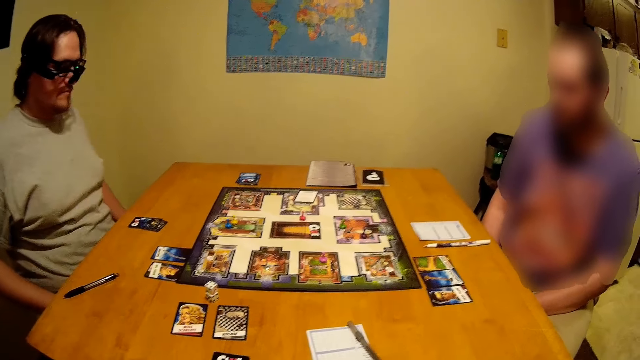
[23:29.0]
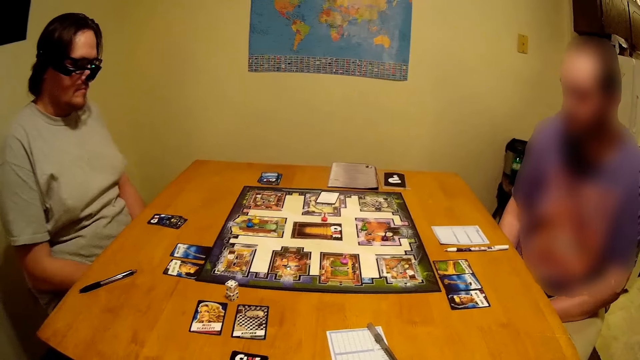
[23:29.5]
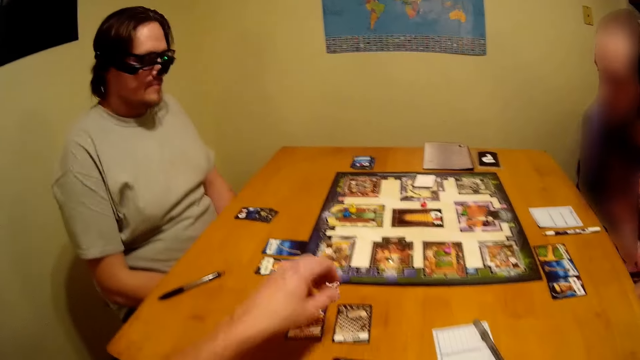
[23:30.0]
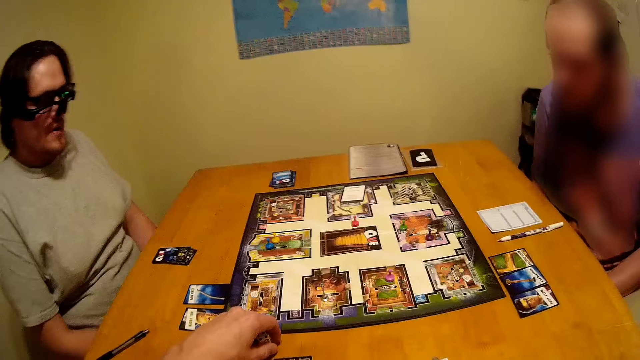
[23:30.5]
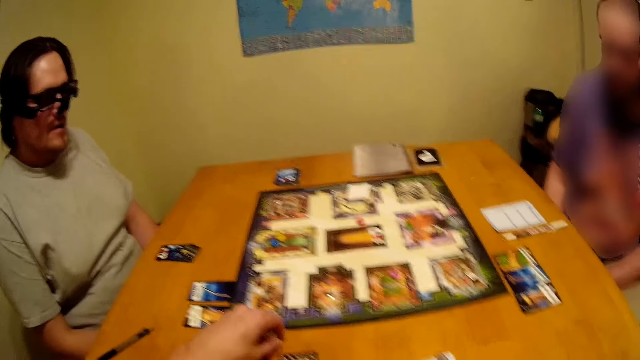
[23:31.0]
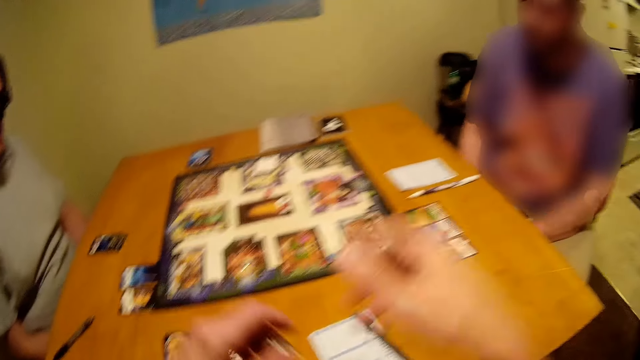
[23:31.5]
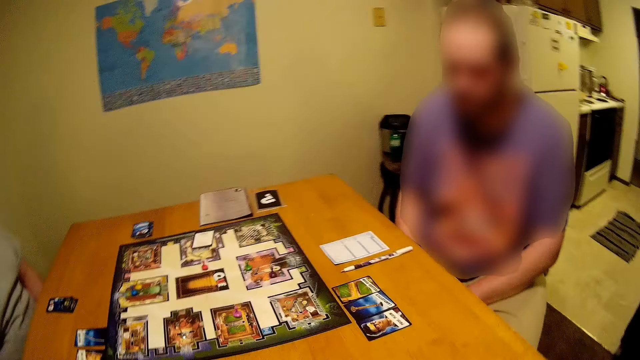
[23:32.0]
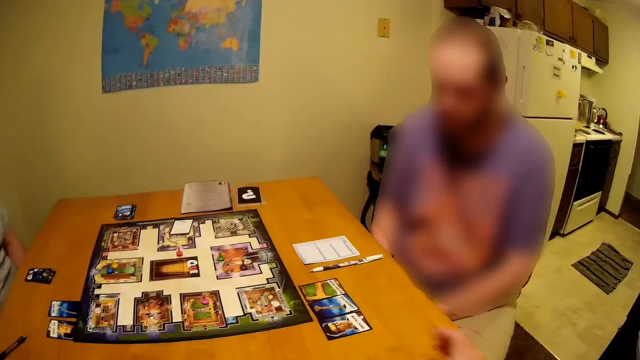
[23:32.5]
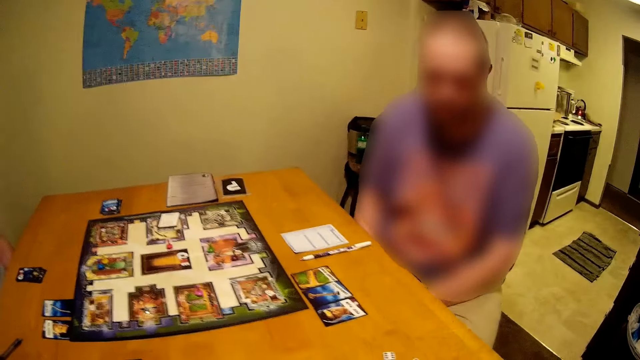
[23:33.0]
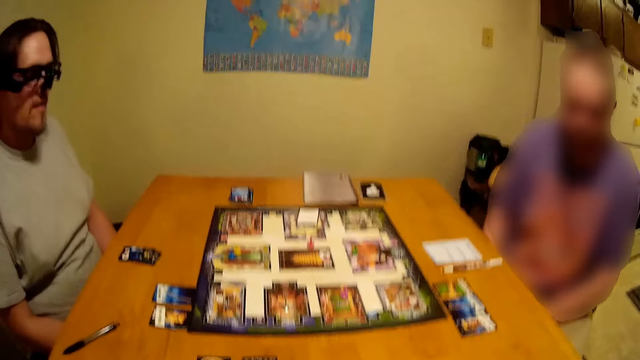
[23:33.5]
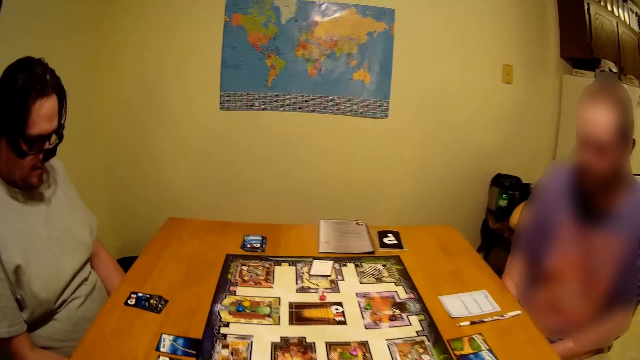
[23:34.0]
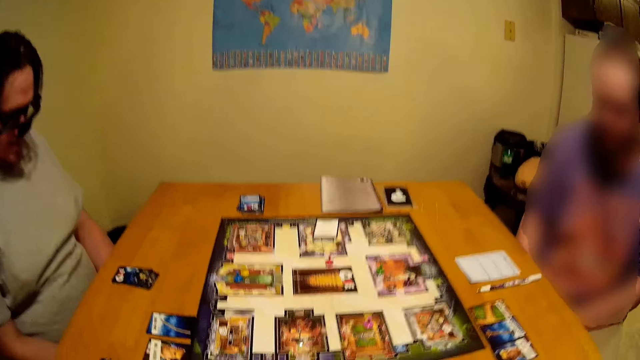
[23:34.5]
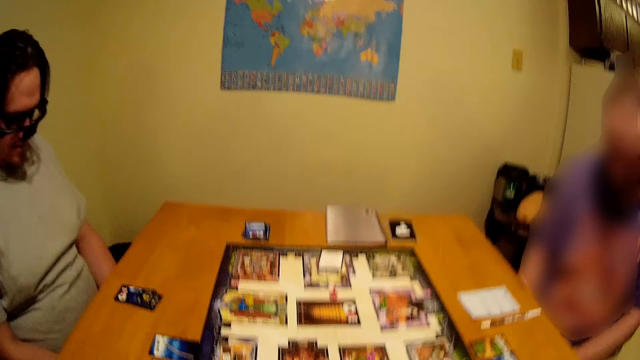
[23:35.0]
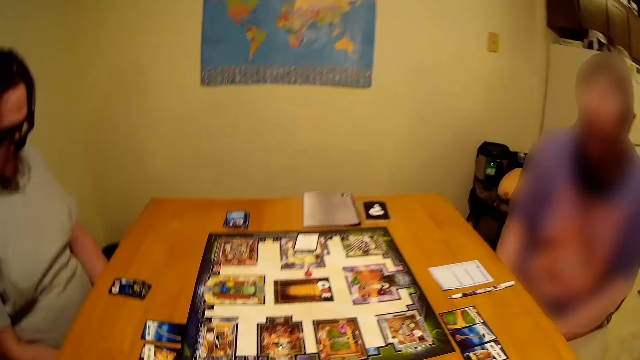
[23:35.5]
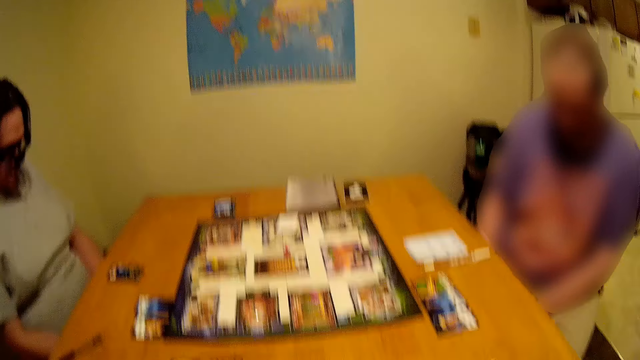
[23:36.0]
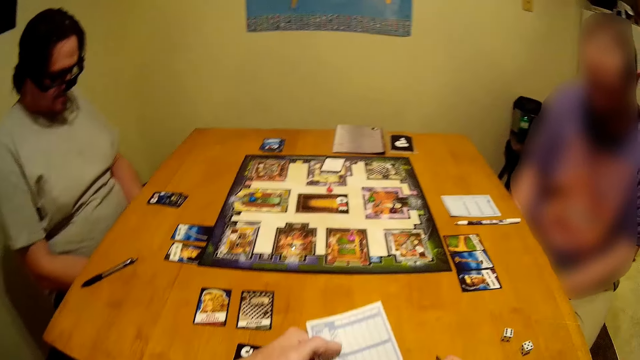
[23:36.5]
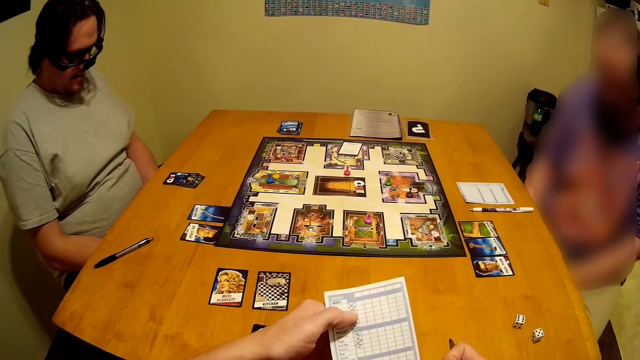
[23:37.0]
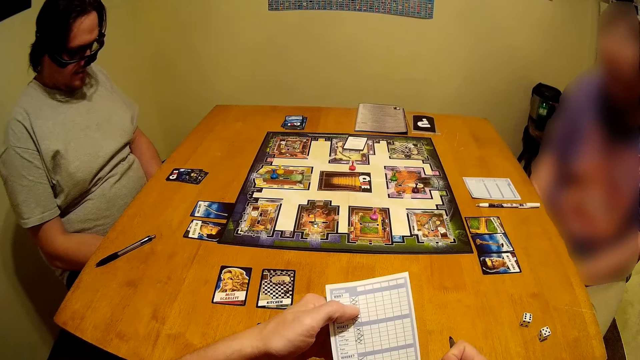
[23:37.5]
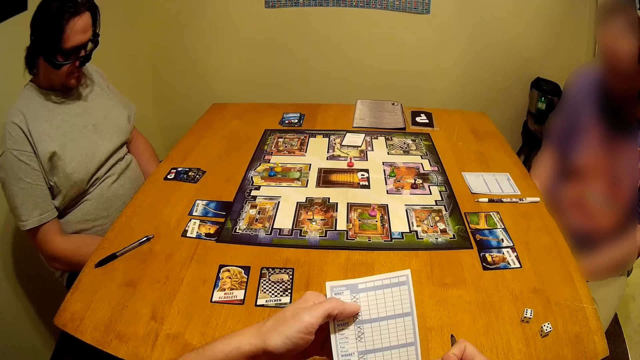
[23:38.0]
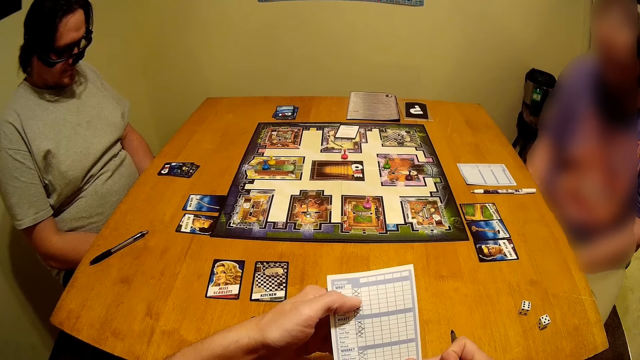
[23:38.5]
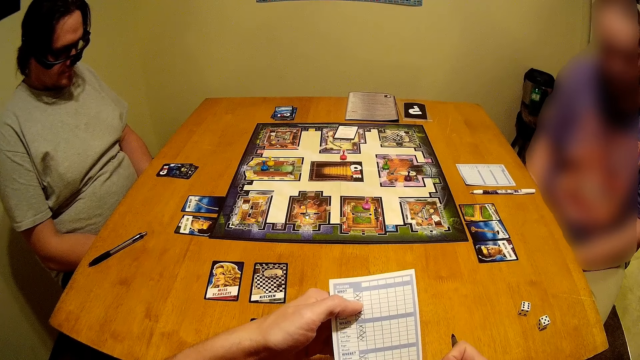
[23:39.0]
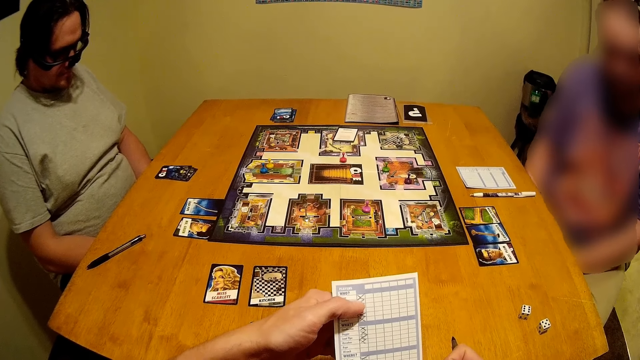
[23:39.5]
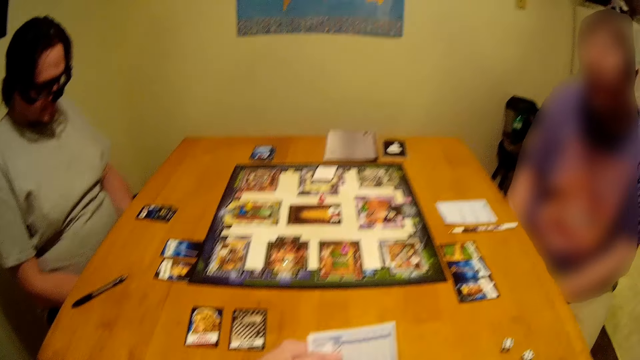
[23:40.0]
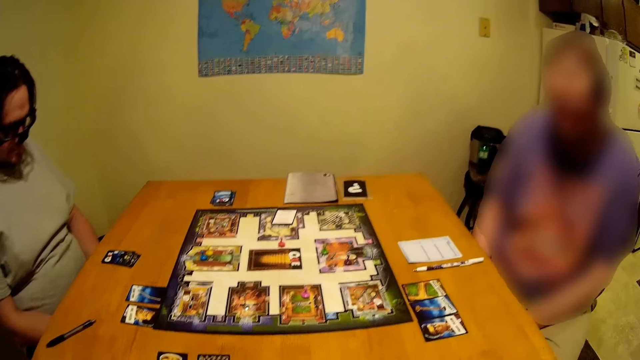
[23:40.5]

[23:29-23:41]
The man moves his hand. The camera wearer picks up the dice on the table. He picks up the cards. He moves his hand. He talks to the man. He looks at the paper.

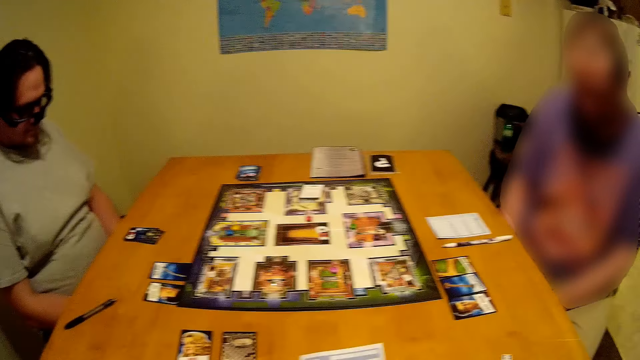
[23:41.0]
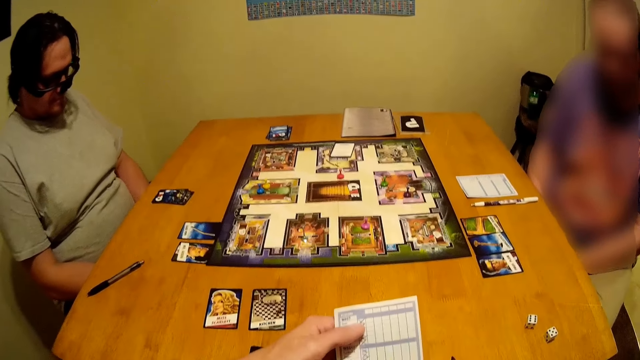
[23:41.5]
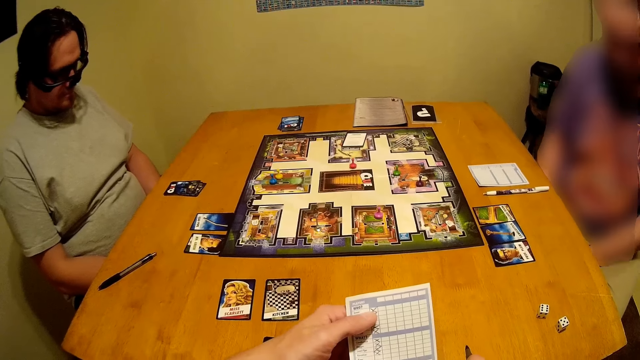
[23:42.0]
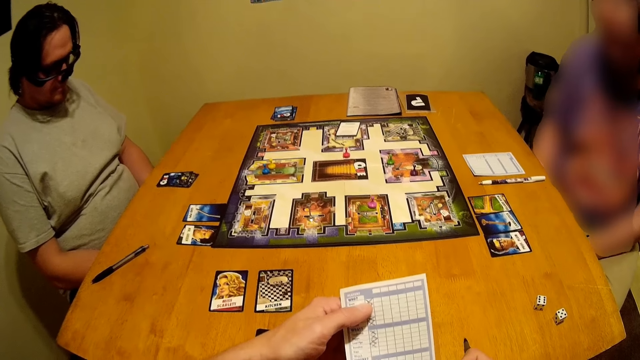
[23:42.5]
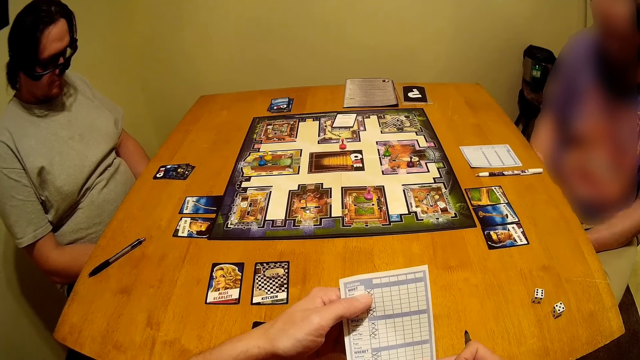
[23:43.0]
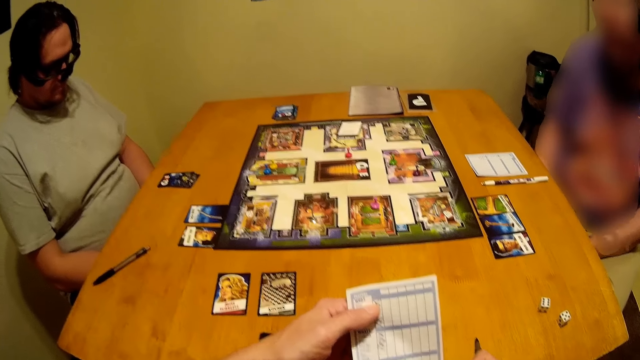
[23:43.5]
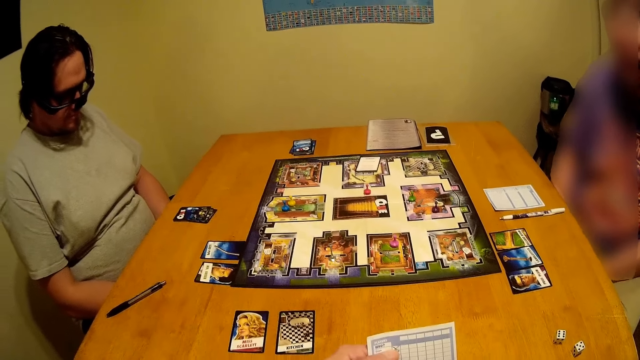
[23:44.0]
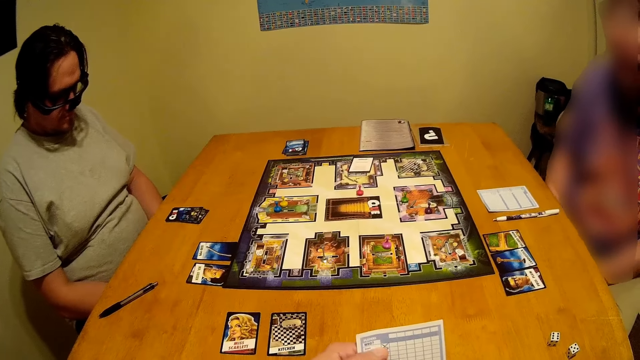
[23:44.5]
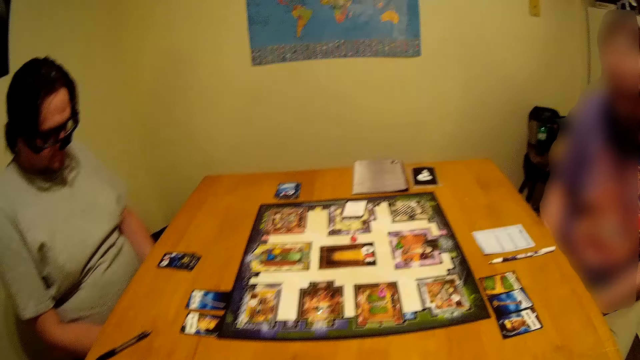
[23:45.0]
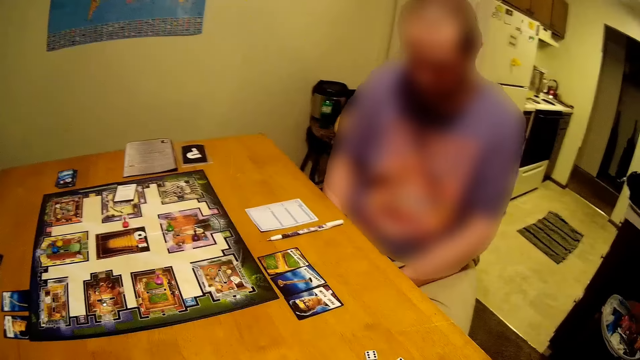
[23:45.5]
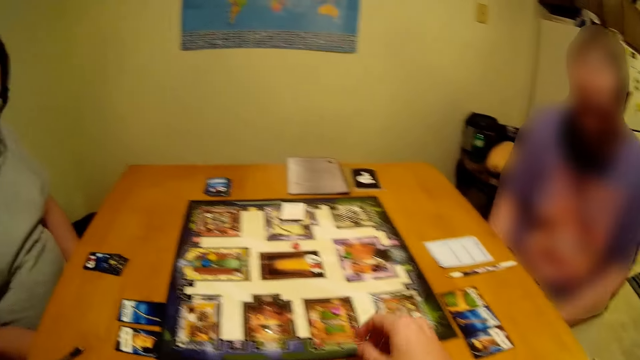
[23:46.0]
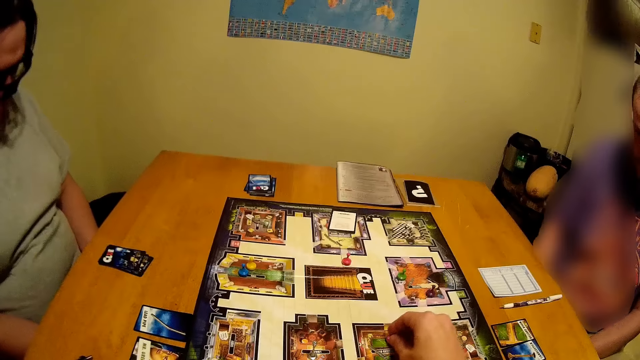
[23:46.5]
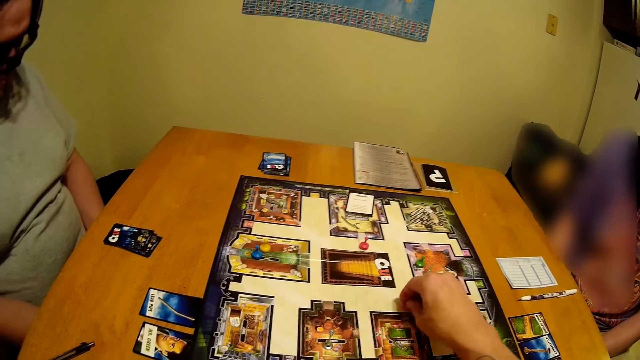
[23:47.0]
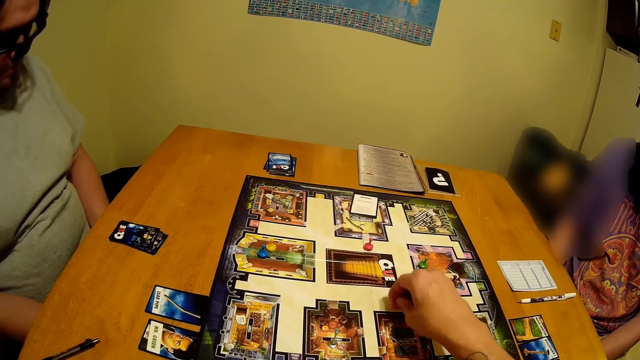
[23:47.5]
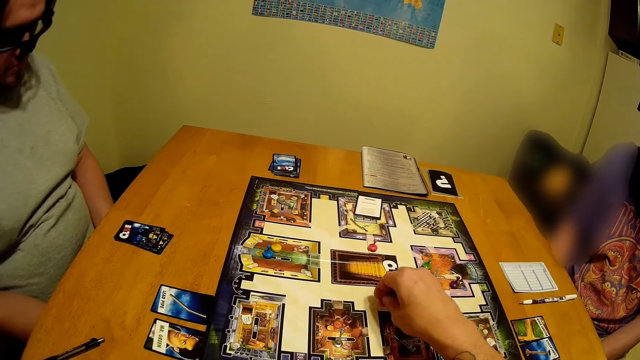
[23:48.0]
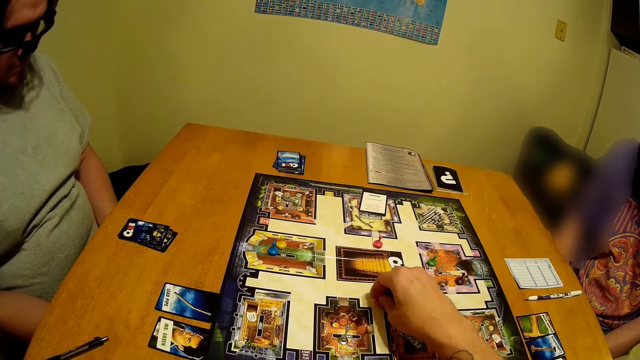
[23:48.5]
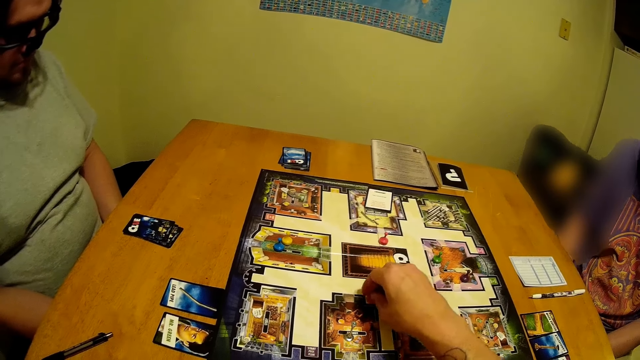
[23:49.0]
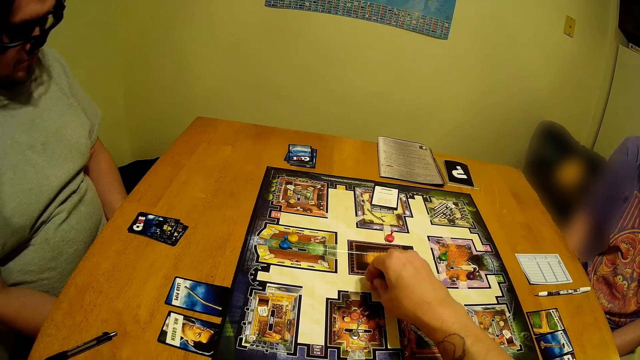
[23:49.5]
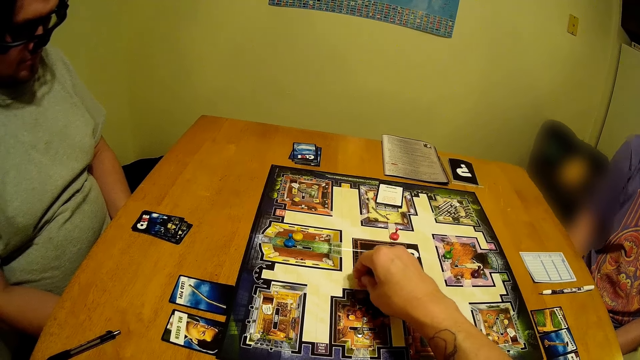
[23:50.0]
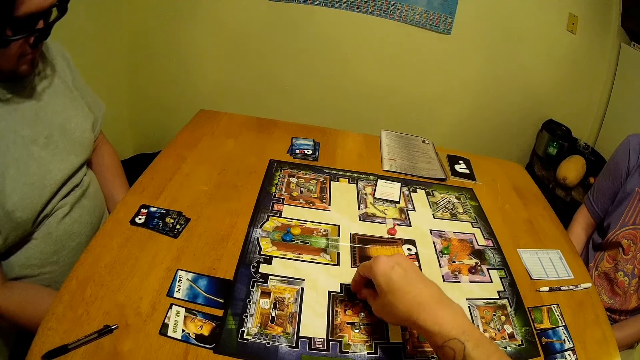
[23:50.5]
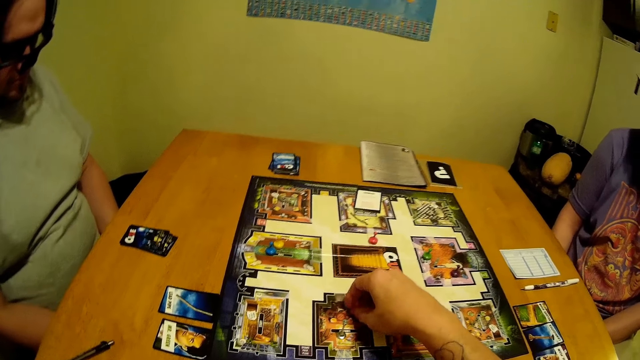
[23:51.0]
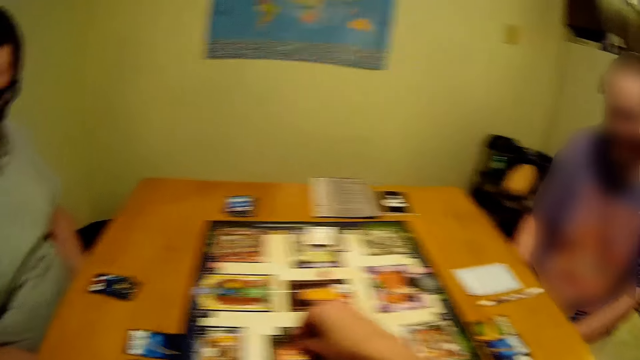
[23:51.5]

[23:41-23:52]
The camera wearer flips the paper. They move the token on the game board.
